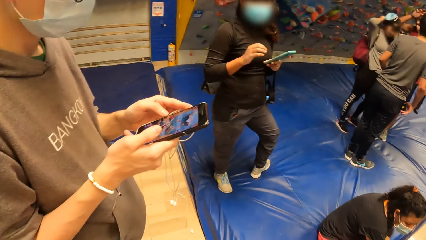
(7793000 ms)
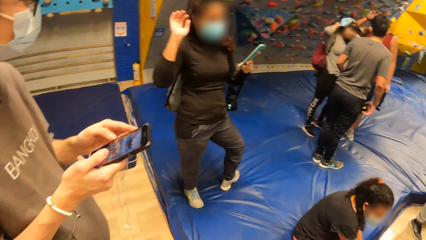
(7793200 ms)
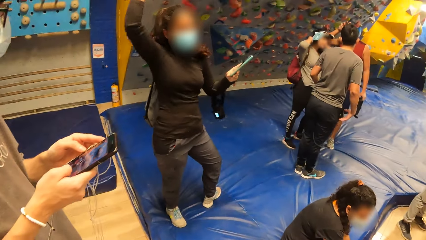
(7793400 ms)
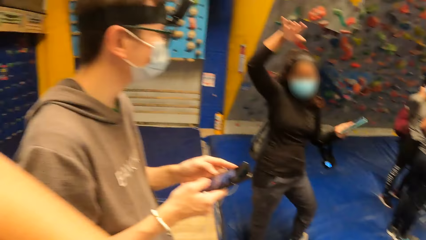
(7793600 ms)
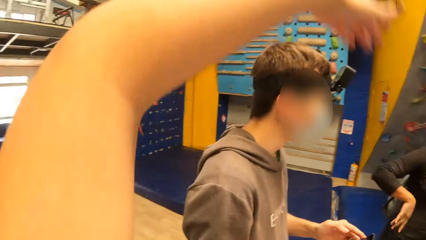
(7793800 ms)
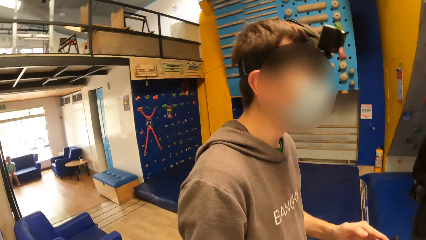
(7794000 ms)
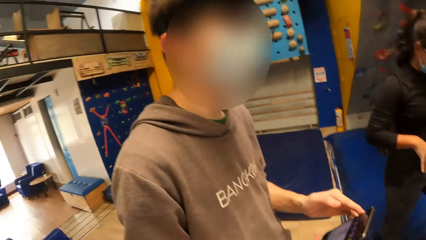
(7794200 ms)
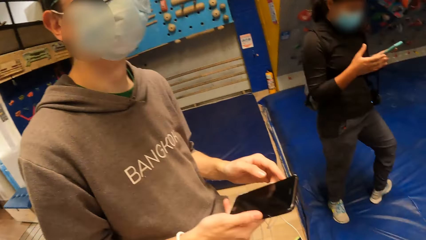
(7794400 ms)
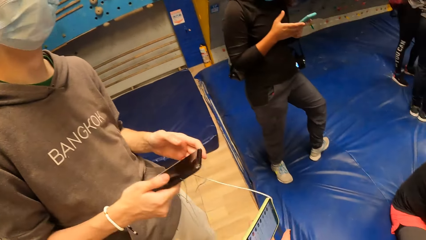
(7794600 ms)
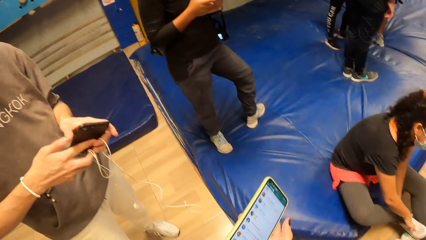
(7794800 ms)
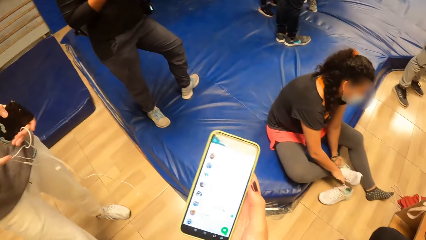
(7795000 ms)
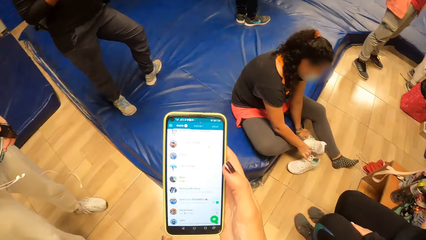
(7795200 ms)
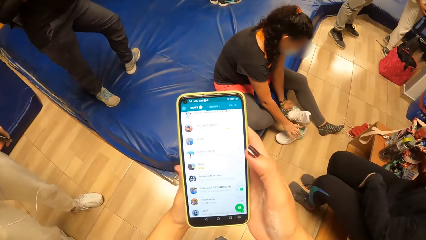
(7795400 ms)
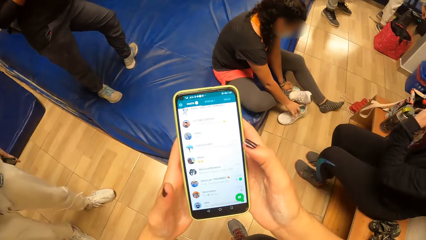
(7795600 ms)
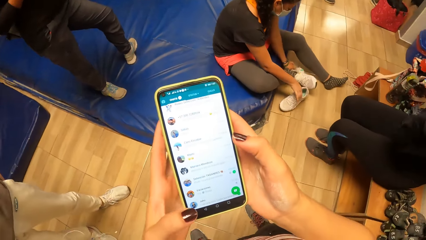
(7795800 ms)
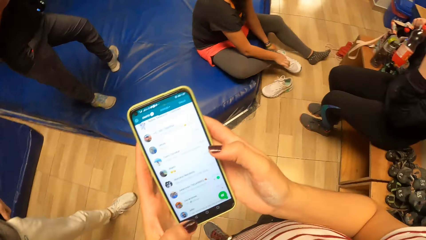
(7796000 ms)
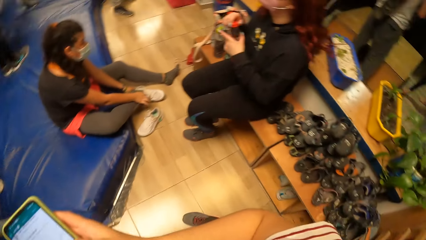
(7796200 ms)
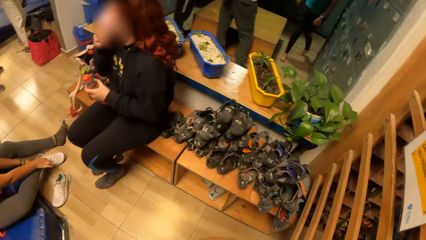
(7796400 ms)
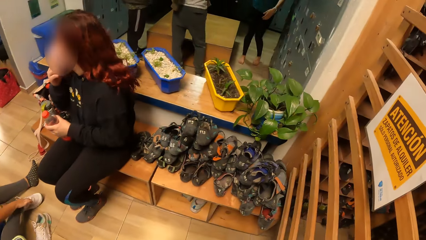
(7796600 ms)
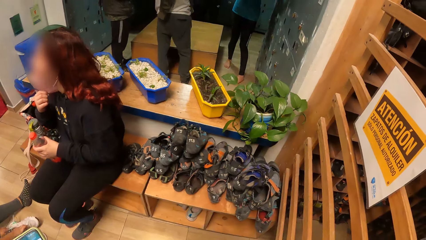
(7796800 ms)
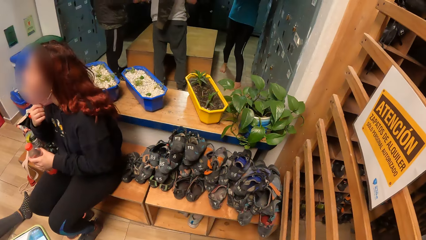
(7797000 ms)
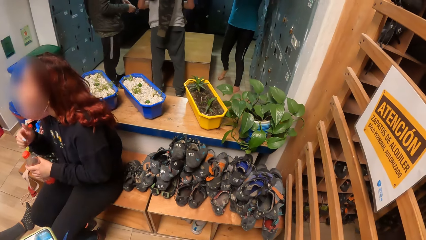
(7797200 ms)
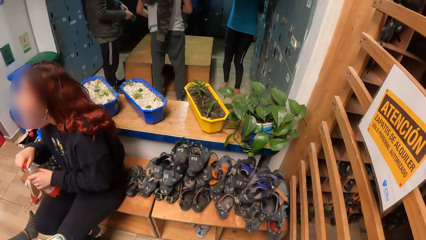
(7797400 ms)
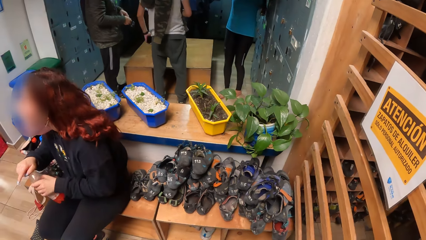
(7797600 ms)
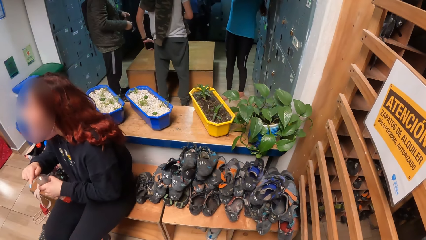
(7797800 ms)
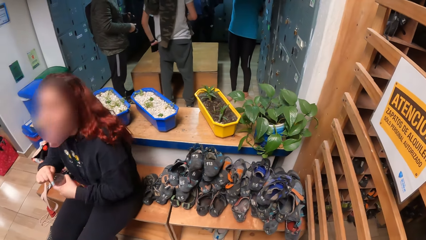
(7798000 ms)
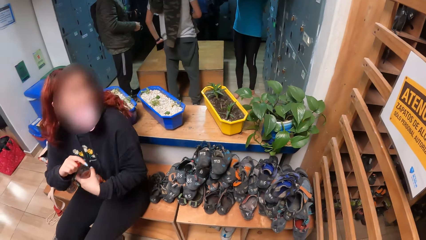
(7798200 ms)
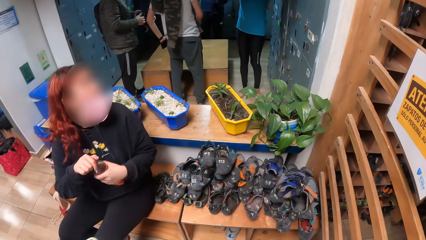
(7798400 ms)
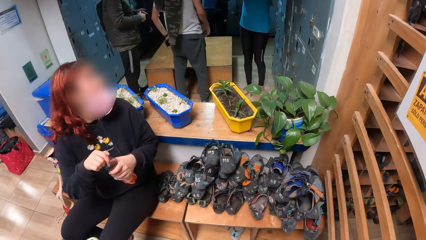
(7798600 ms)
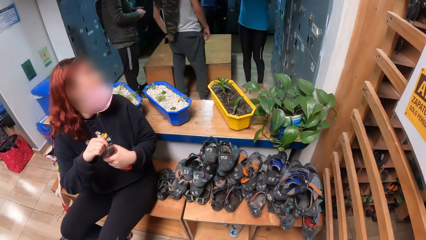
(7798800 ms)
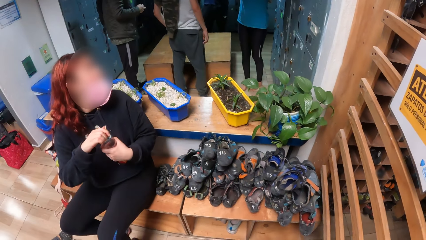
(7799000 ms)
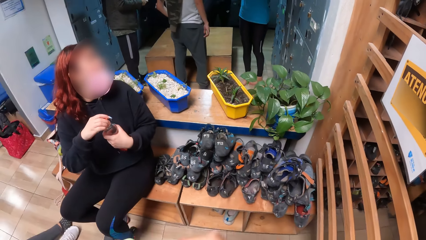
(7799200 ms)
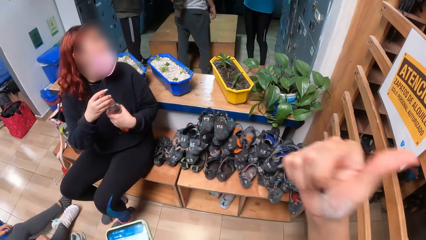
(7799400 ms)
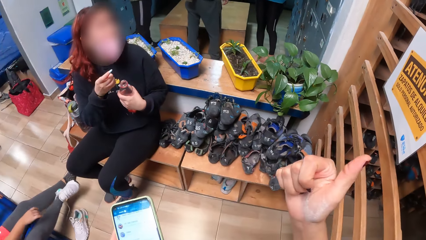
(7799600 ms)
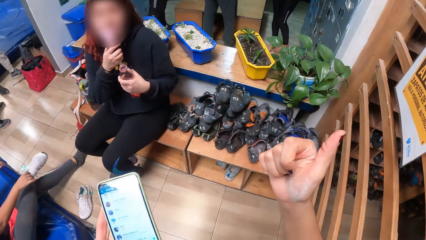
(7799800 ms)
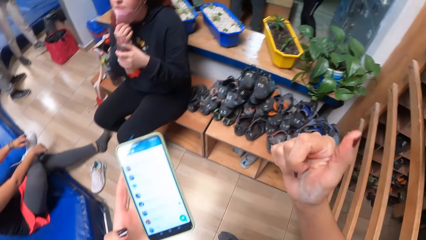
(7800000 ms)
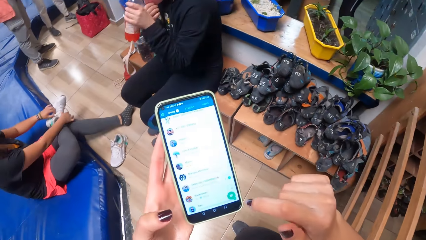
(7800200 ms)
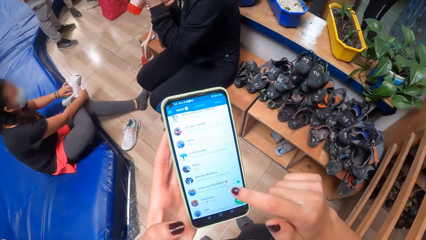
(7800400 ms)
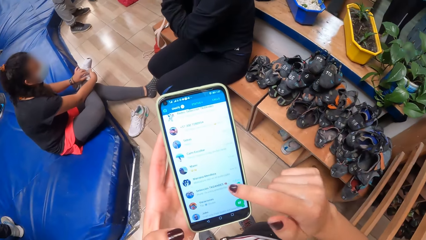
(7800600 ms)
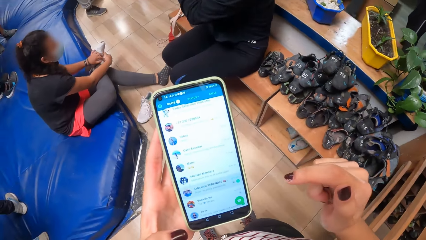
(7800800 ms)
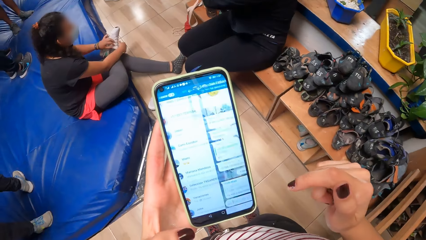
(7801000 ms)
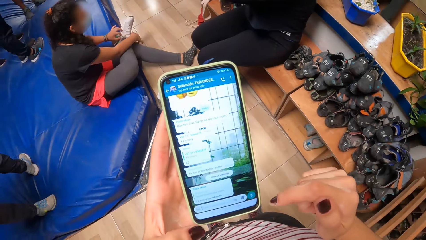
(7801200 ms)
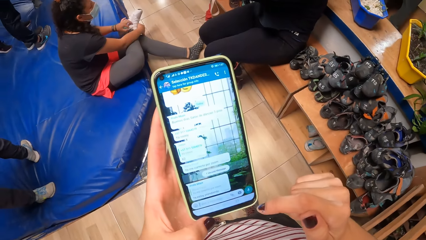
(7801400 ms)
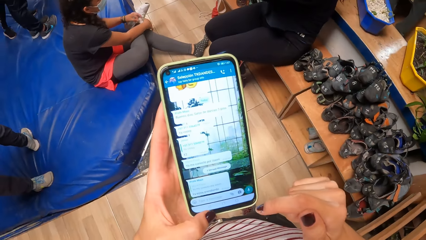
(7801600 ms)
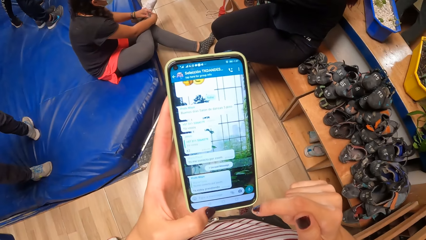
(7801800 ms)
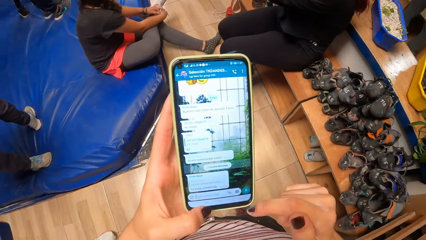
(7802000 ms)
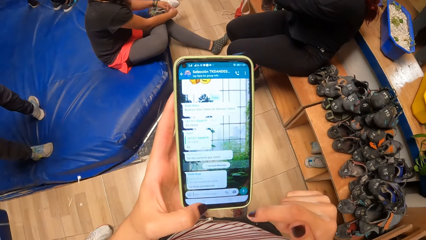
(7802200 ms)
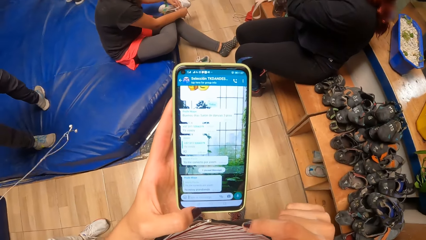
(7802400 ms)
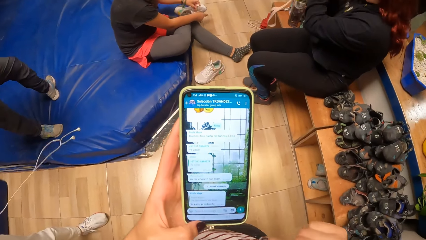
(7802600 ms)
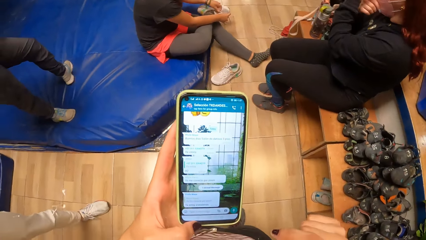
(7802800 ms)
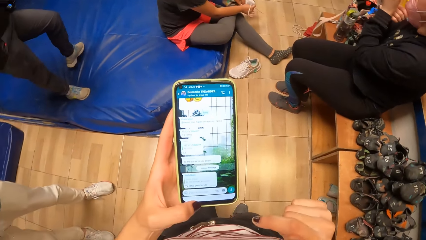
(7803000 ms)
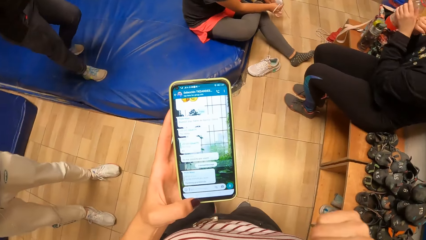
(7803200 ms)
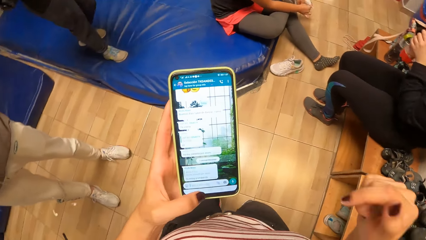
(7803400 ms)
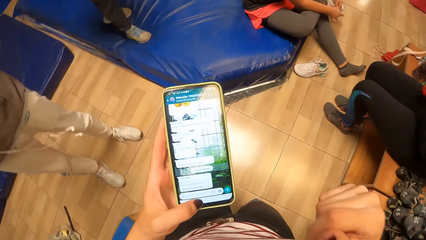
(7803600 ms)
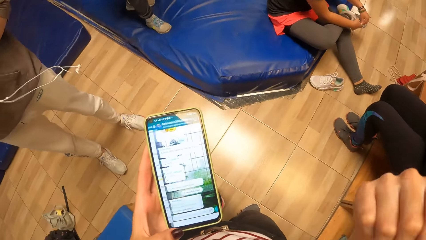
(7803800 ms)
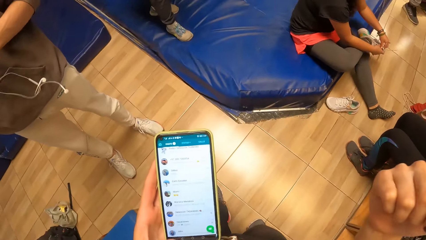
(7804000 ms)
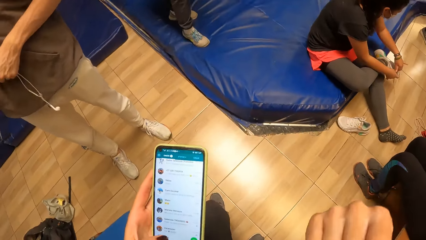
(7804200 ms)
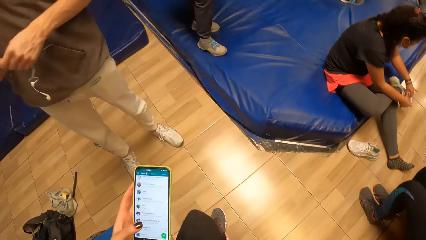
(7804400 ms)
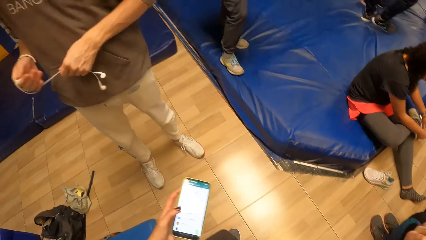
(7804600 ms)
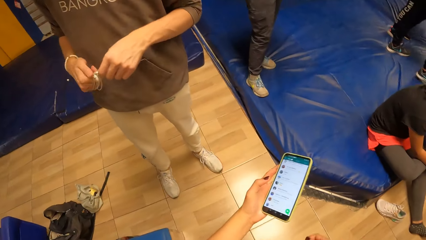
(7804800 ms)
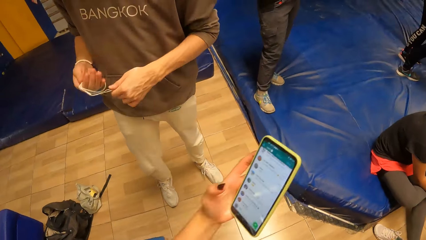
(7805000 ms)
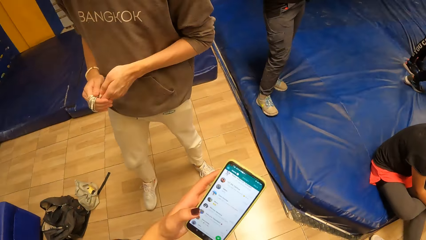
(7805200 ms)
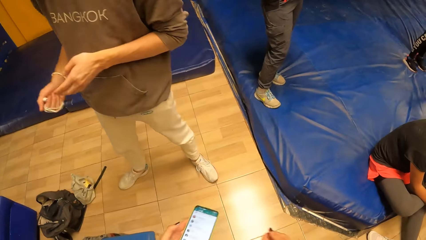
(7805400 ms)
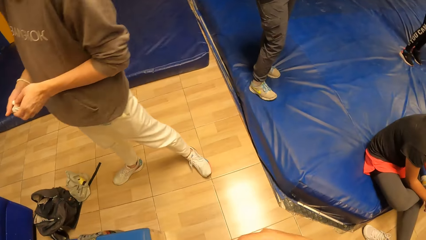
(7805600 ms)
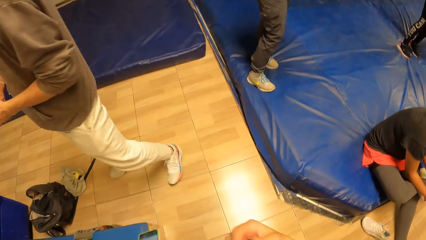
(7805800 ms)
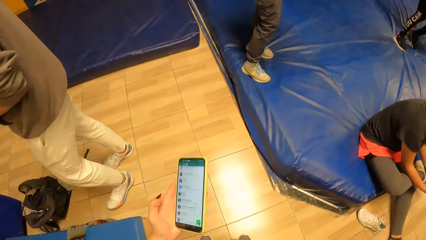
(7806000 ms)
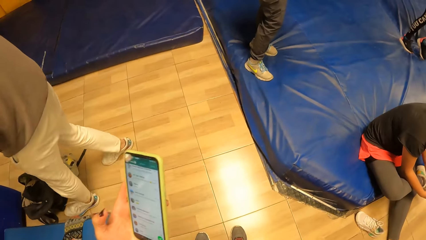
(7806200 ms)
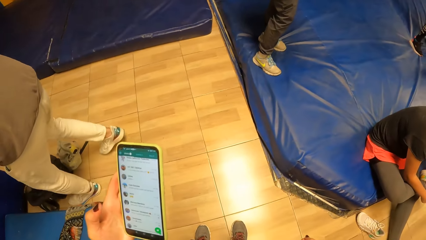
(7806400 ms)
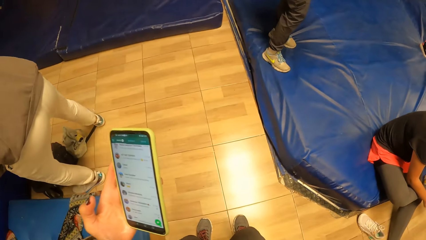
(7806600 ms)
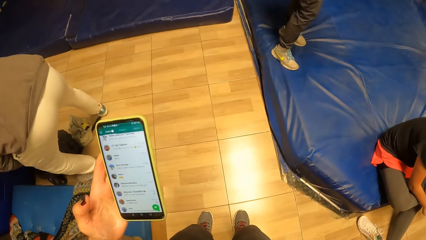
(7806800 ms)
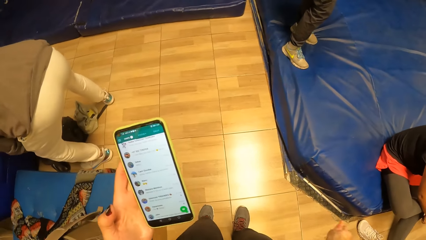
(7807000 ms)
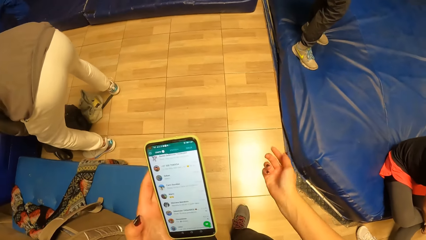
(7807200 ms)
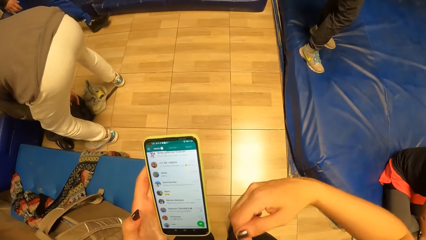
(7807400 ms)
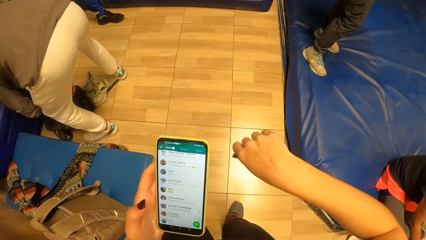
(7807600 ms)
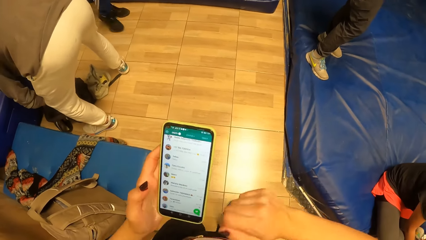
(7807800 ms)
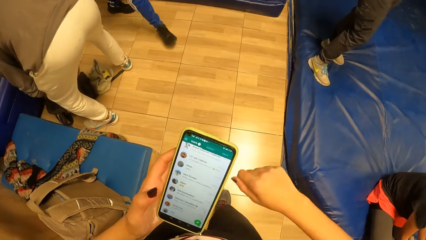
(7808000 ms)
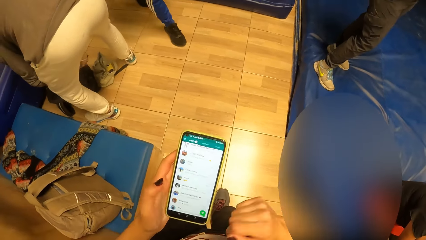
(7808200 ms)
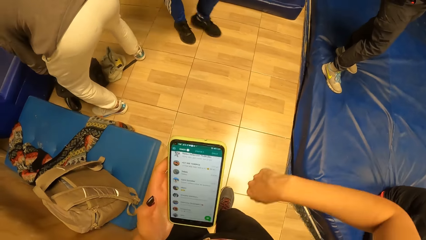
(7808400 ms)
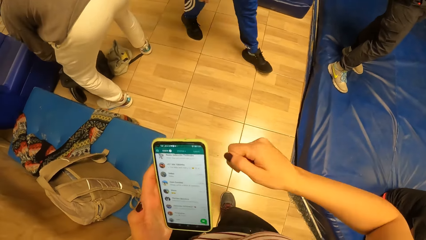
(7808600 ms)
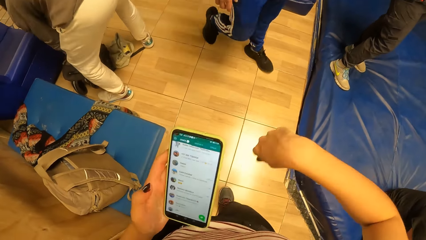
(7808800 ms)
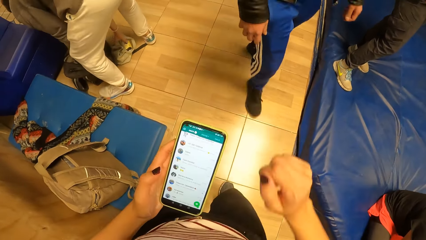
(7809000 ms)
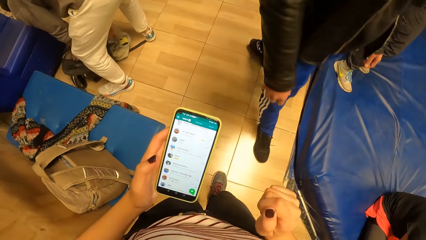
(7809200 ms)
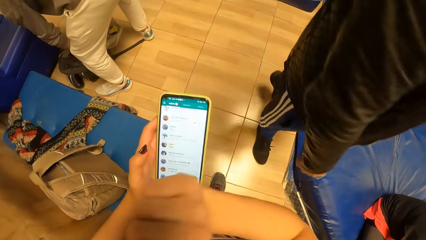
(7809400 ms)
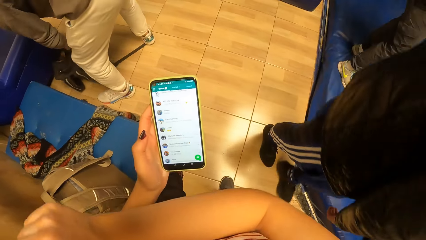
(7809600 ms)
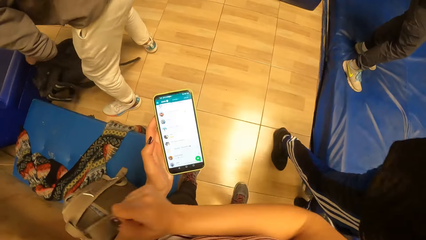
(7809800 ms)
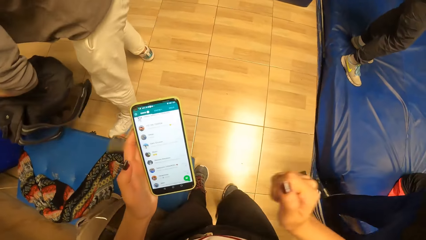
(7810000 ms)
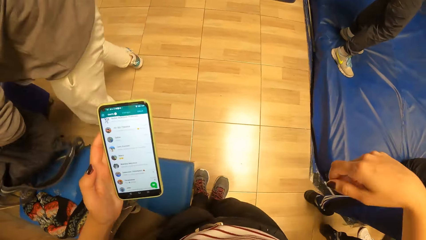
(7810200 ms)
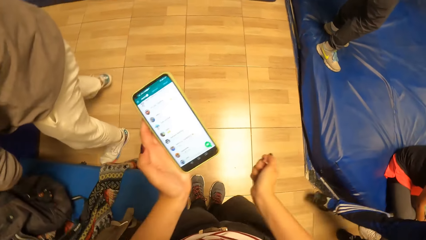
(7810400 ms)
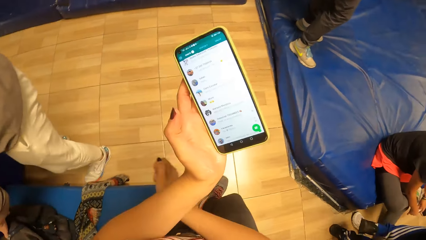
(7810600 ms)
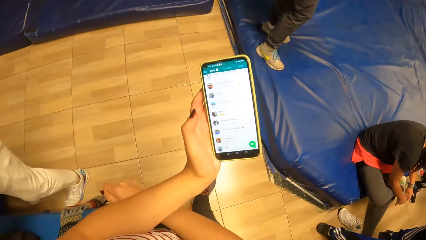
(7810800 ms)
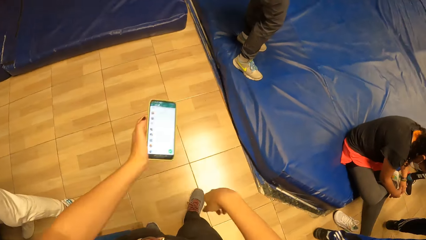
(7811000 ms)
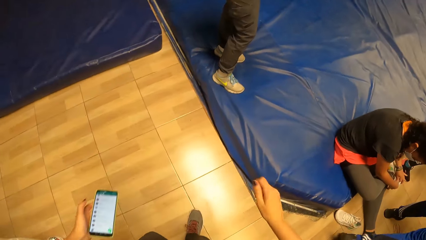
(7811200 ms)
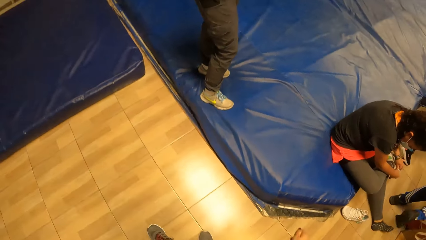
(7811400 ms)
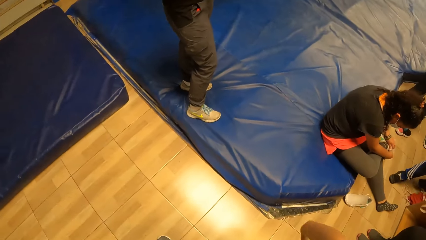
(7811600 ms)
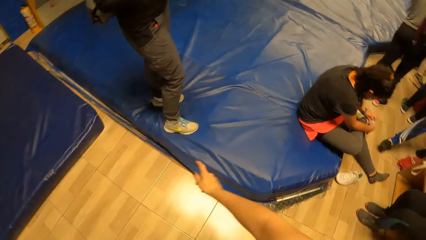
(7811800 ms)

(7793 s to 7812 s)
A woman holds the cellphone with her left hand and raises her right hand. The camera wearer raises her left hand and looks around. The woman holds the cellphone with both hands. A man holds the cellphone with his left hand. Another woman wears the shoe with both hands. A third woman holds a bottle in her left hand and opens the bottle in her left hand with her right hand. The camera wearer holds the cellphone in her left hand. The third woman pulls down her nose mask with her right hand. The camera wearer operates the cellphone with both hands. The second woman ties the shoe lace with both hands. The camera wearer looks at the phone, moves the hands and dances. The man rolls the earpiece in his right hand with his left hand, arranges the bag on the floor with both hands and picks up the bag on the floor with his right hand. Another man walks past the camera wearer. The first man lifts the bag on the floor with his left hand. The camera wearer looks around. The first man drops the bag in his left hand on the sofa.
